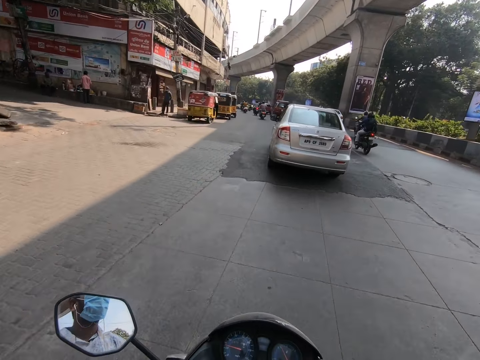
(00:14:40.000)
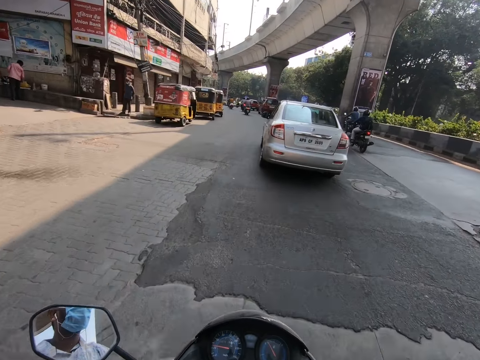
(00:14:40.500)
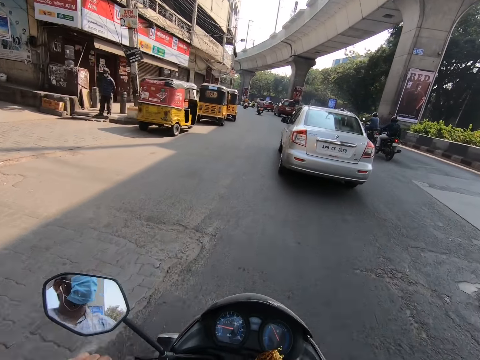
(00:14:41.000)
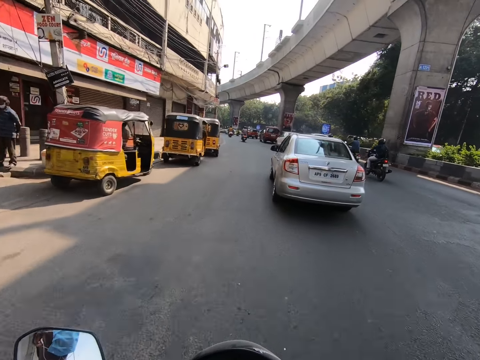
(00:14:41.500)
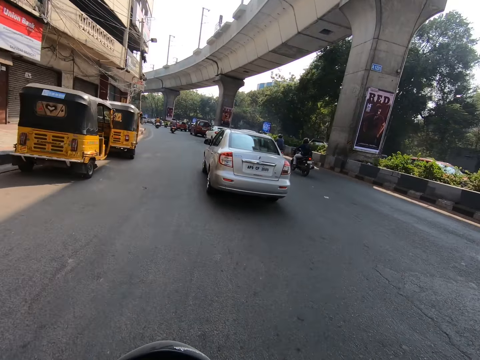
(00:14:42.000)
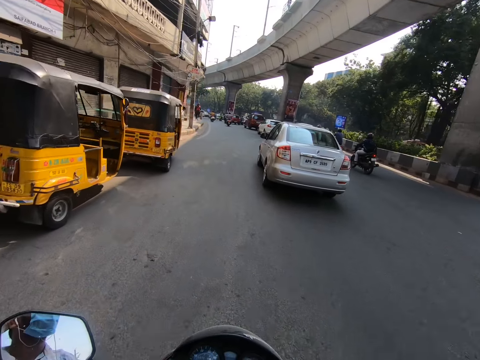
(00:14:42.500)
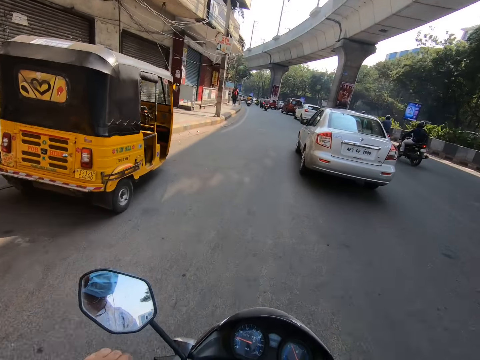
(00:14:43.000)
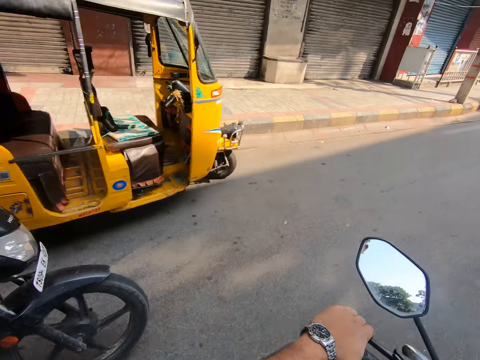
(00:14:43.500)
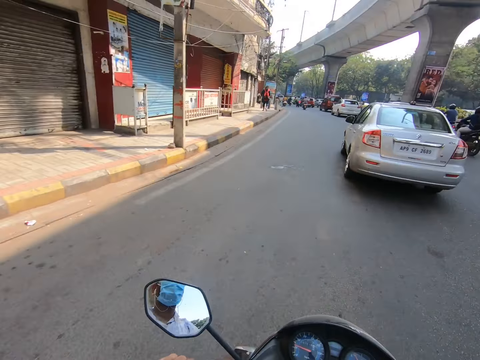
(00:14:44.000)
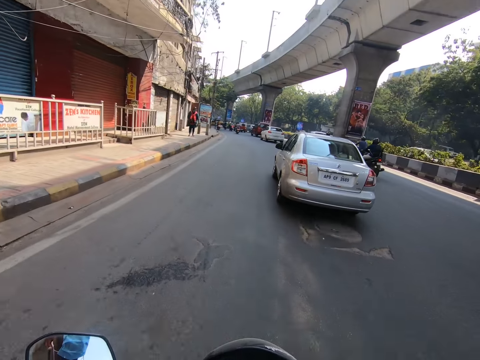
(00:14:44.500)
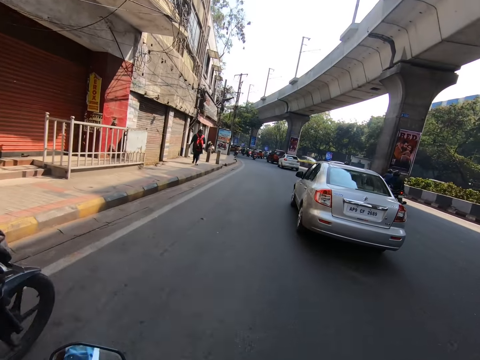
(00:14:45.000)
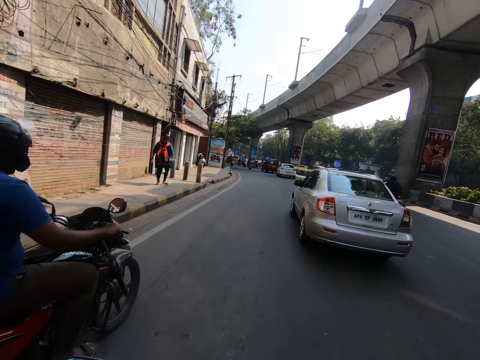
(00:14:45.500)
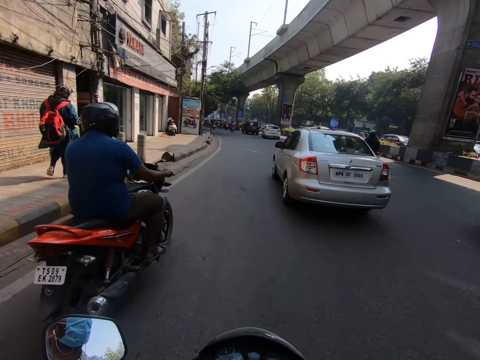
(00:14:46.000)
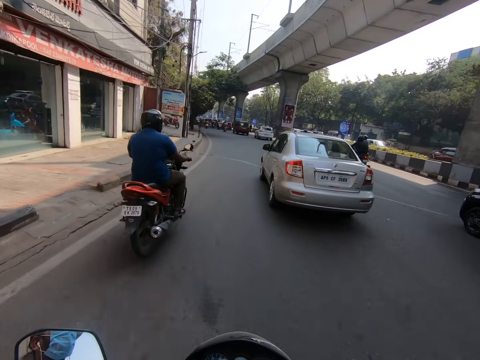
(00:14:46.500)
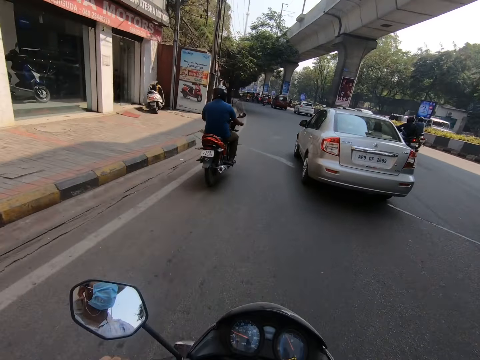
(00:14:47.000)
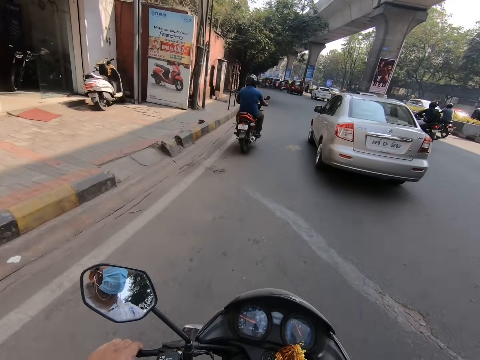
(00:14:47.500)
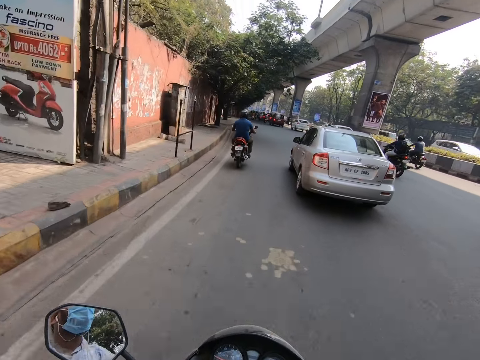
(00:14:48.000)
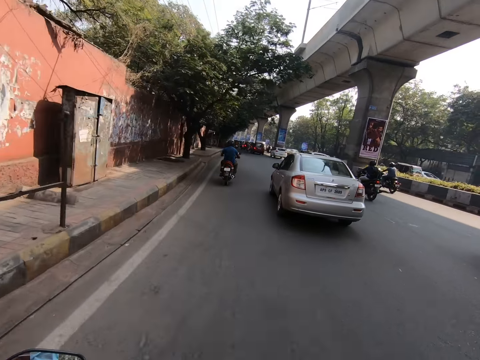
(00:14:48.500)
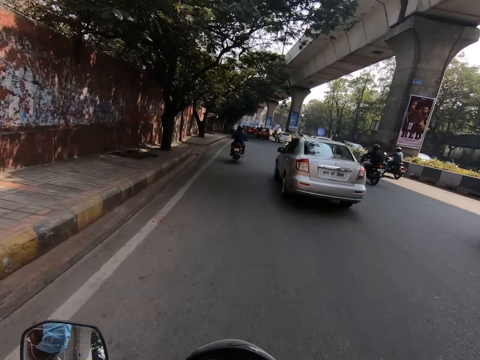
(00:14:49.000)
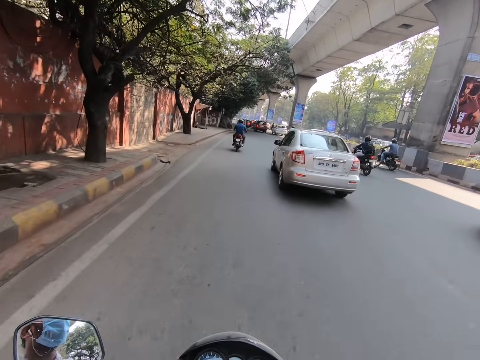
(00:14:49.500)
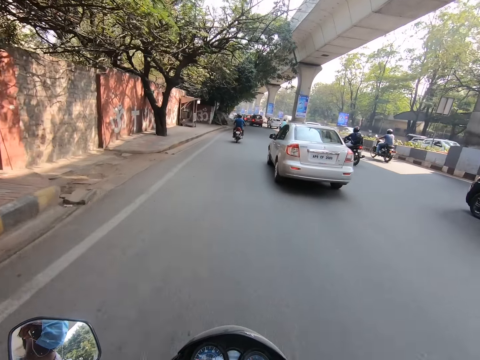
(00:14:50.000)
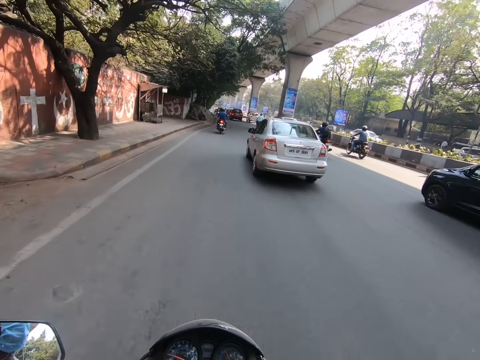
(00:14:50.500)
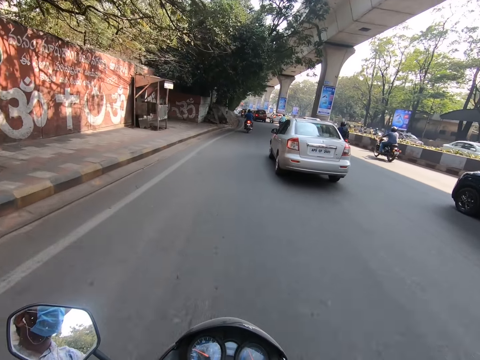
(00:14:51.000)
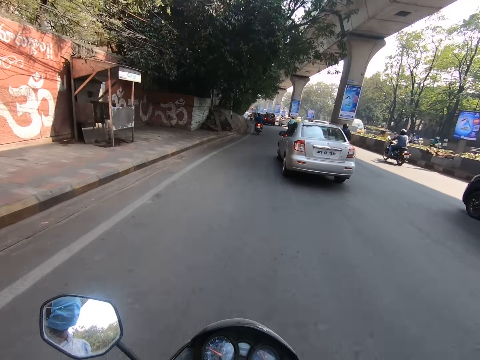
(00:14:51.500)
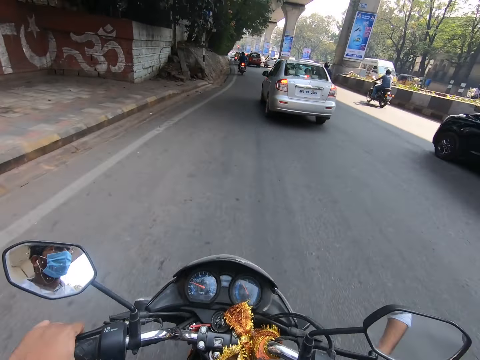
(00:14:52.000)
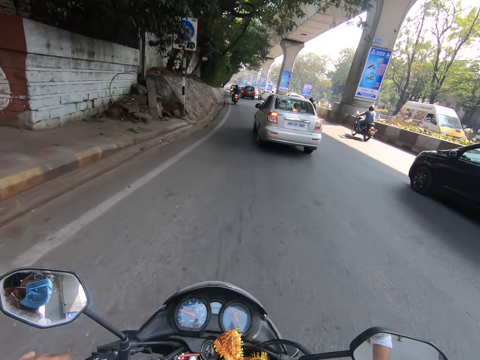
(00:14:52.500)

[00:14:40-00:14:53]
A motorcycle drives past the camera wearer. The camera wearer makes a phone call.

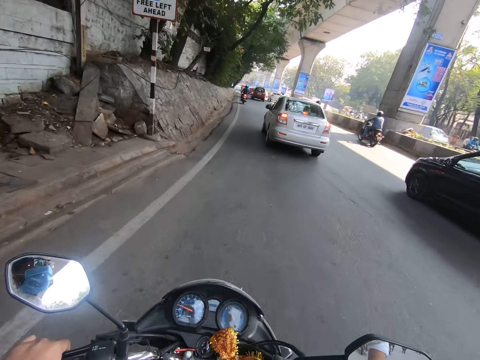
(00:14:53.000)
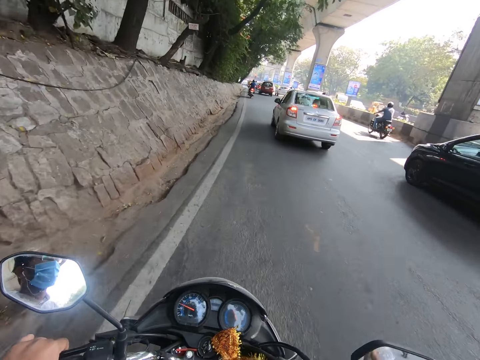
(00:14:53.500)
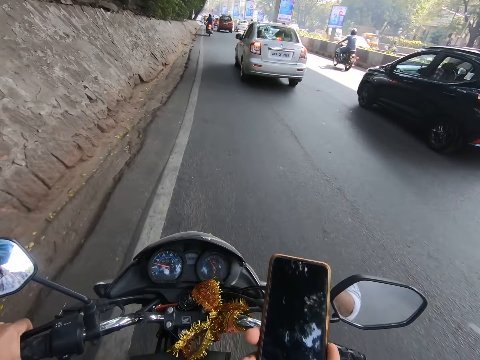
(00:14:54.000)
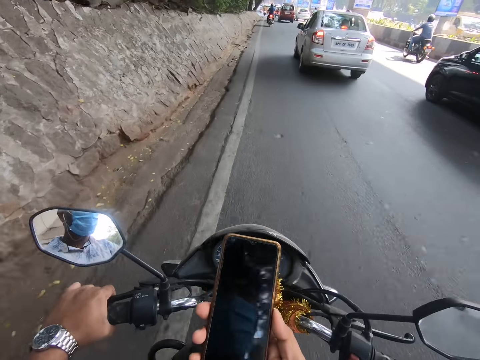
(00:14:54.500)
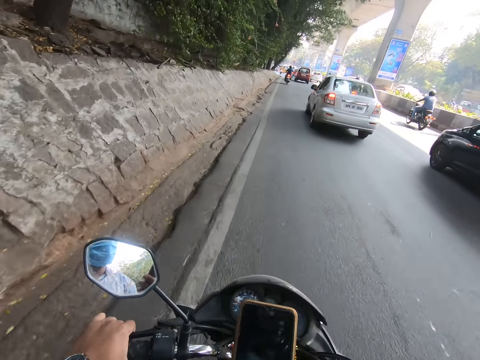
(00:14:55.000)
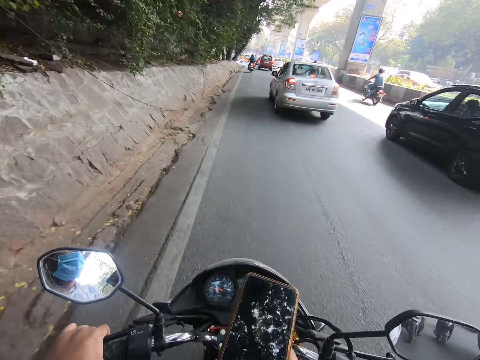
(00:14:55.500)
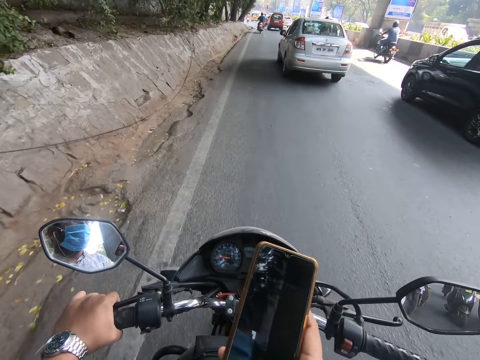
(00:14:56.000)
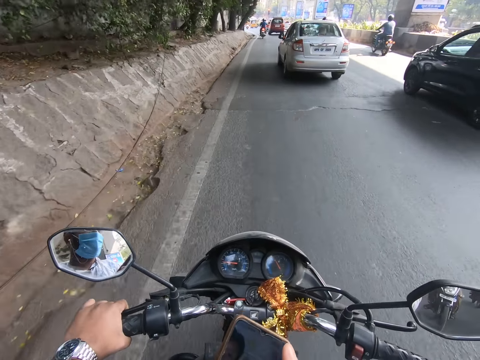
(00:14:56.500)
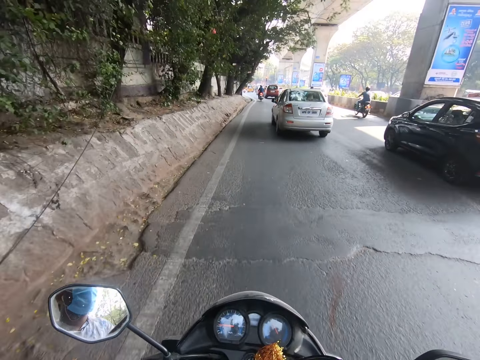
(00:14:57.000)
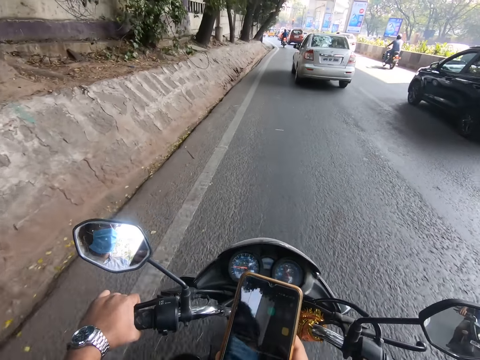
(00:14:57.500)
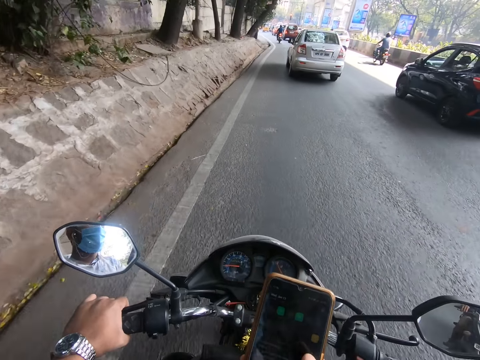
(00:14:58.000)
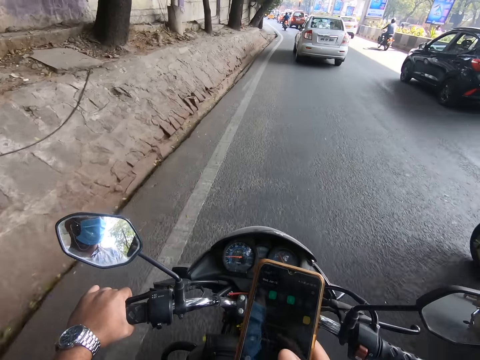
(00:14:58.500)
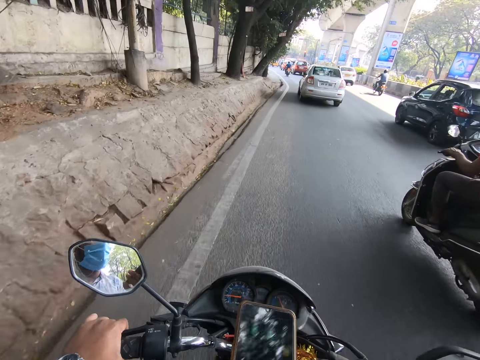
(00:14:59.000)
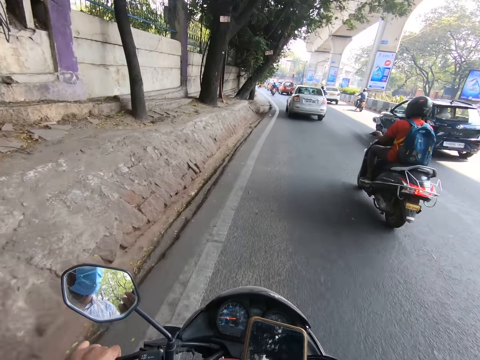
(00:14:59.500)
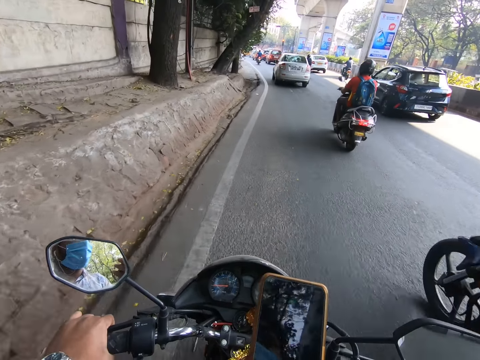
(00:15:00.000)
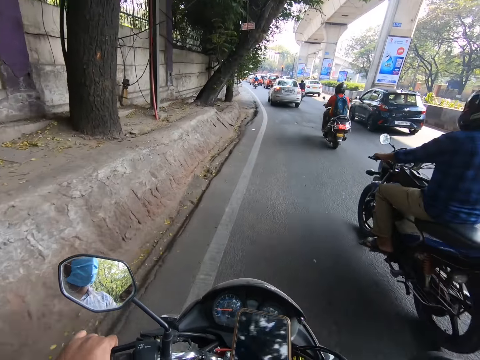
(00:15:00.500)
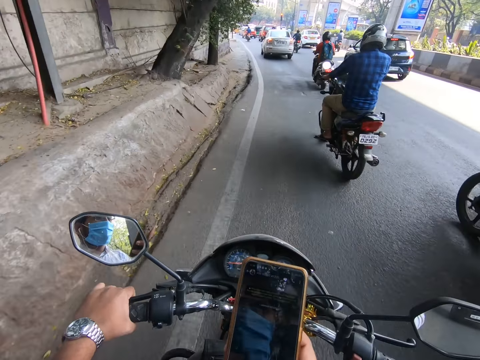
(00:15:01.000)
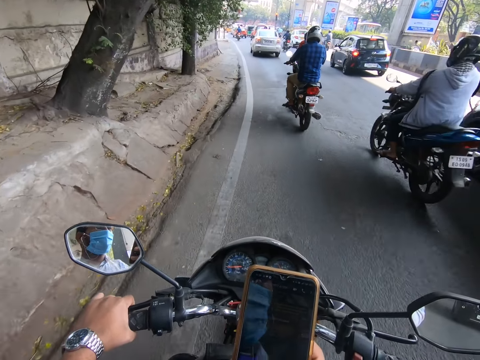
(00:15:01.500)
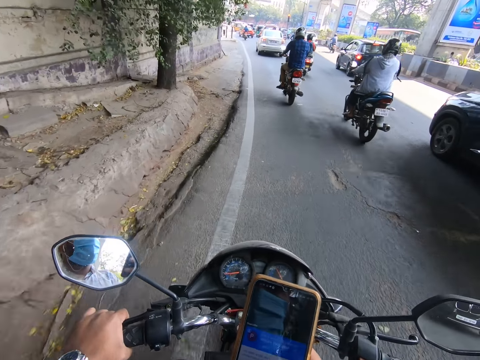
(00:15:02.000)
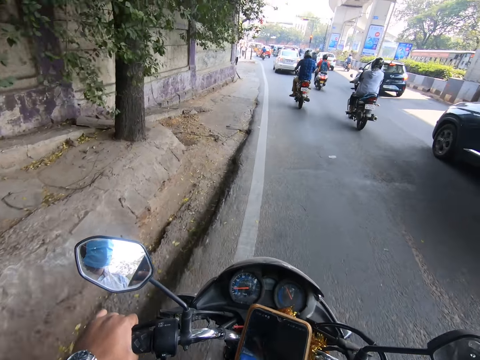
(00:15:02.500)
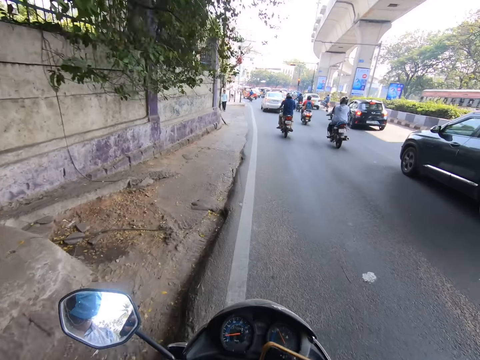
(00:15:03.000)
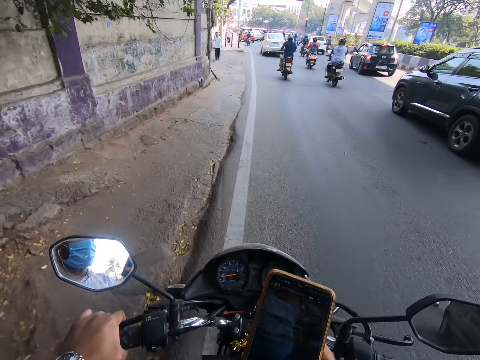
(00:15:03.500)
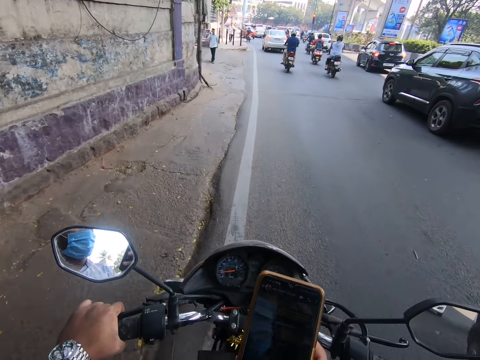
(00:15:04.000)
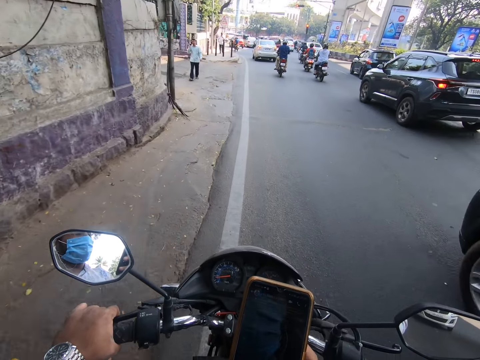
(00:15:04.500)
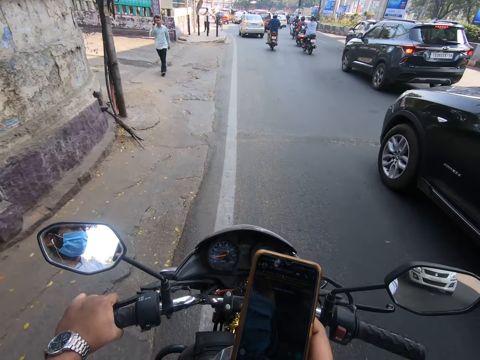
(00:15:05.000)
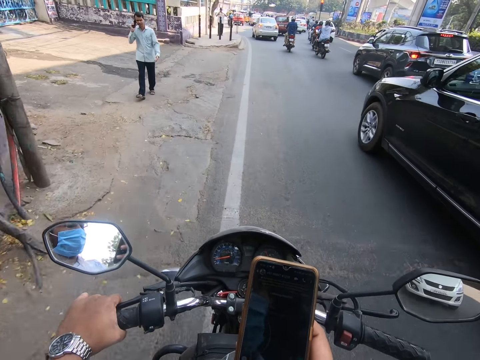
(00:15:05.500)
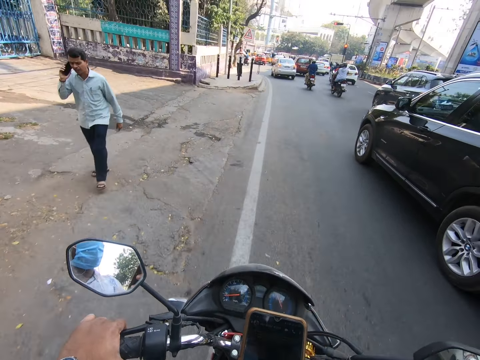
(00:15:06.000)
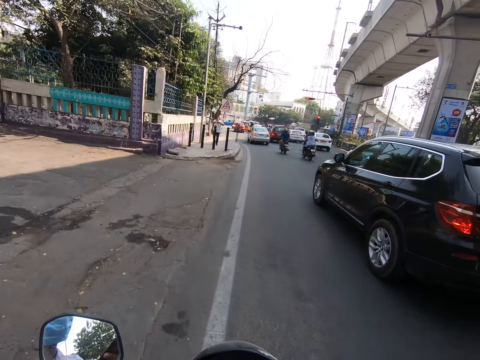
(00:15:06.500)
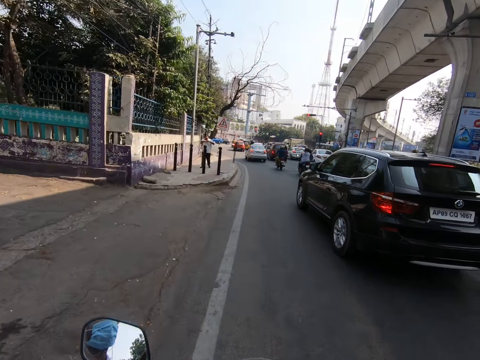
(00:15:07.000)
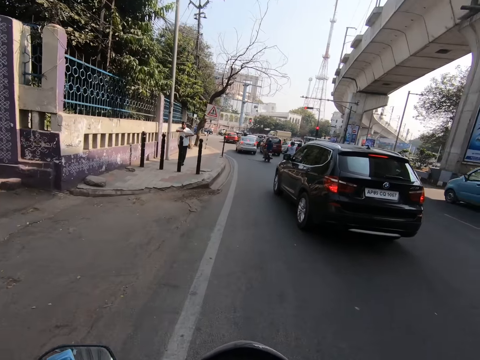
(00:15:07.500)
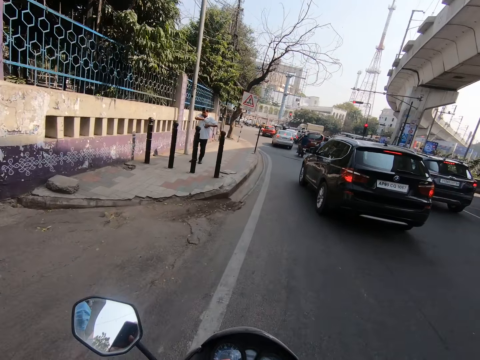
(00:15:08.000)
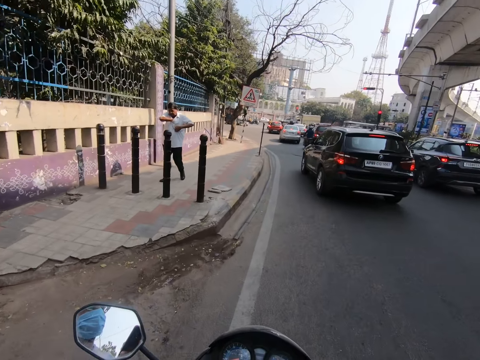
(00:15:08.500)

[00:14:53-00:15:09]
The camera wearer operates the phone with his right hand. He adjusts the phone. Some motorcycles drive past the camera wearer. A black car drives past the camera wearer. The camera wearer drives past a man.
